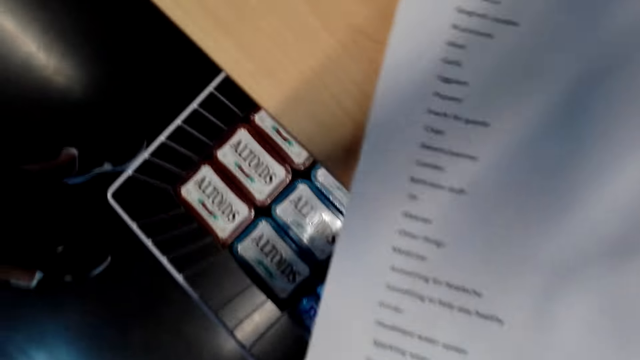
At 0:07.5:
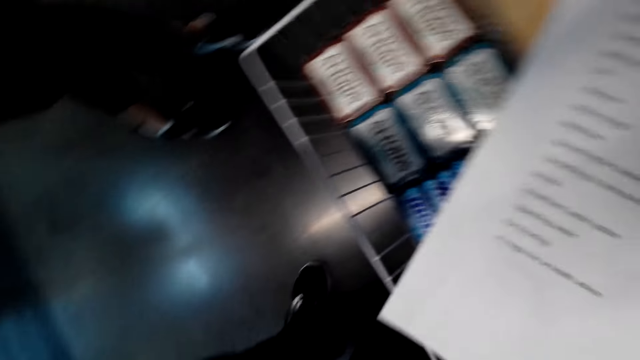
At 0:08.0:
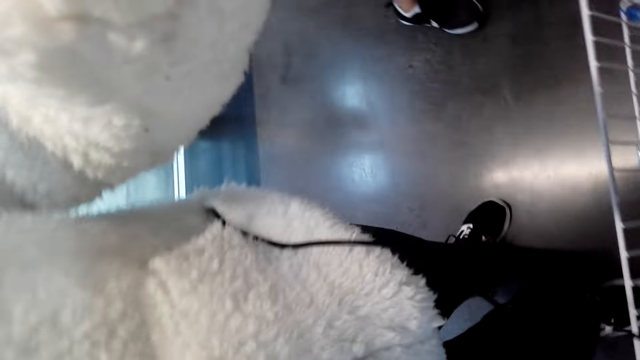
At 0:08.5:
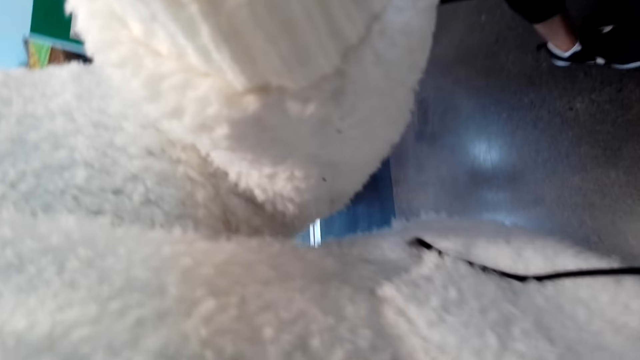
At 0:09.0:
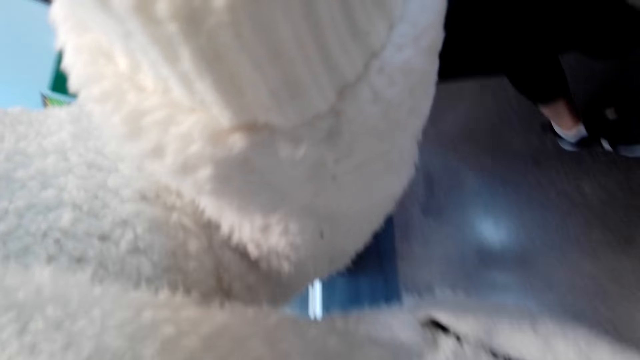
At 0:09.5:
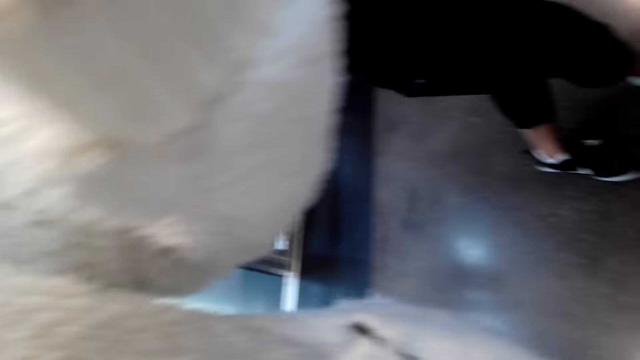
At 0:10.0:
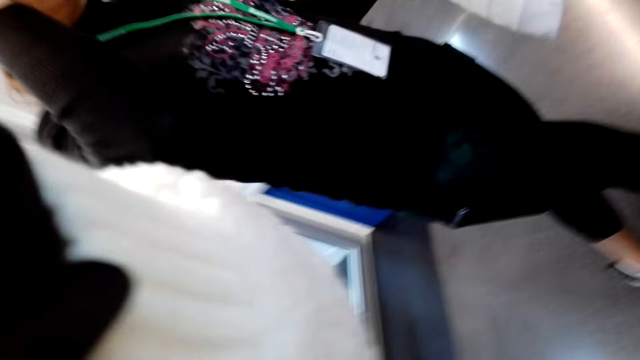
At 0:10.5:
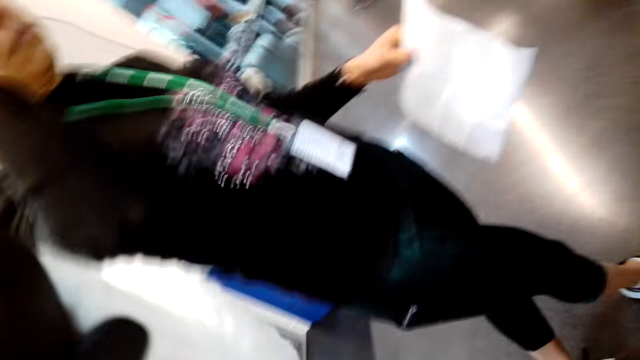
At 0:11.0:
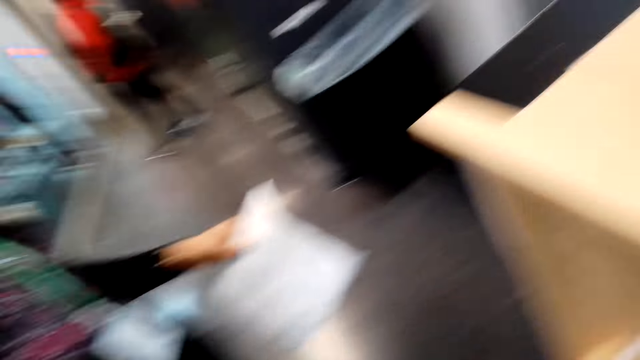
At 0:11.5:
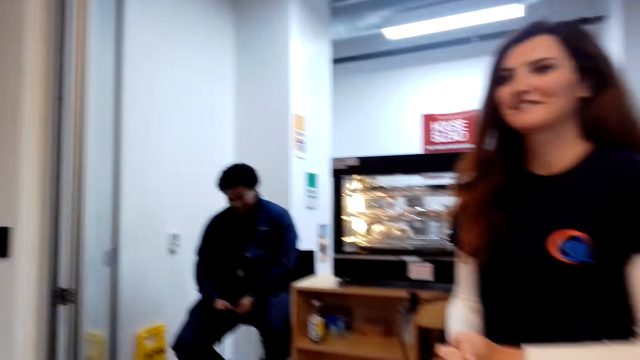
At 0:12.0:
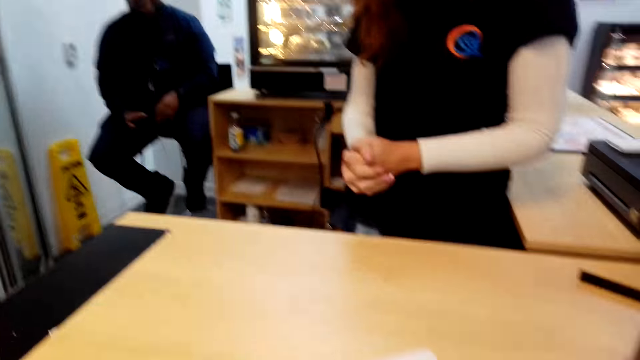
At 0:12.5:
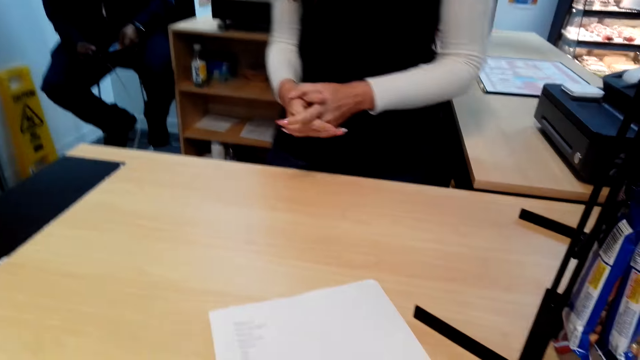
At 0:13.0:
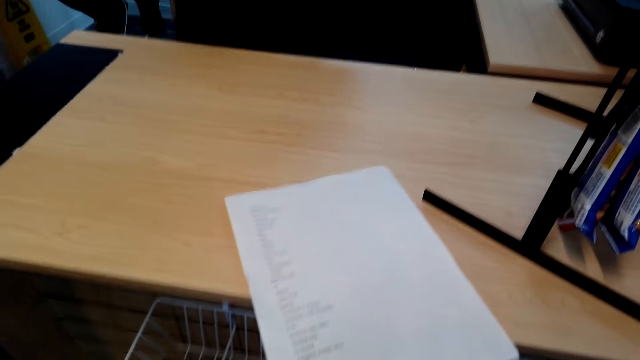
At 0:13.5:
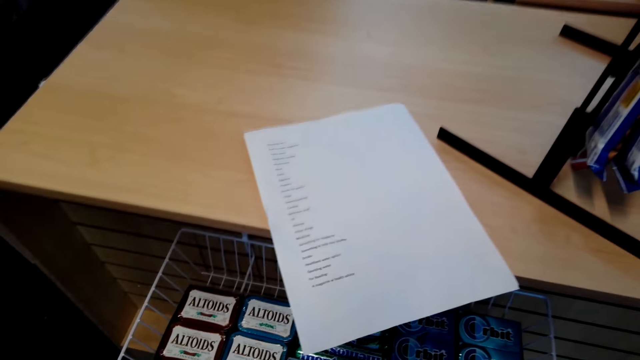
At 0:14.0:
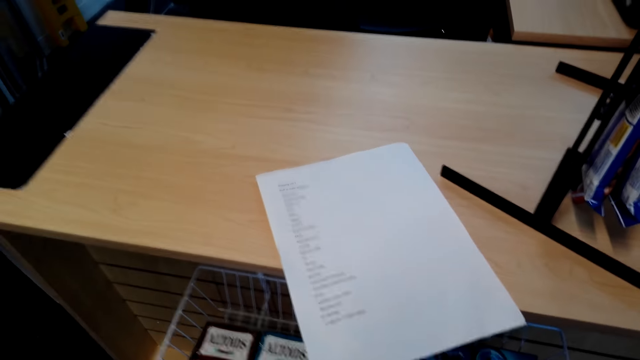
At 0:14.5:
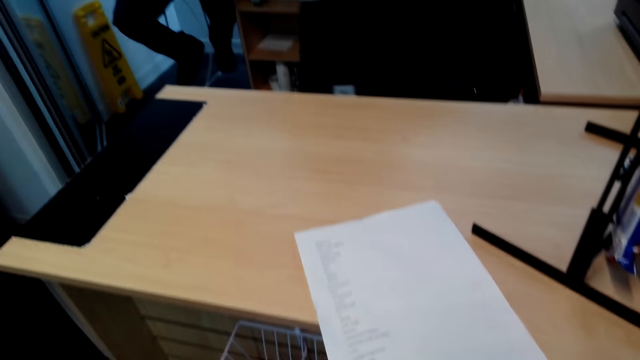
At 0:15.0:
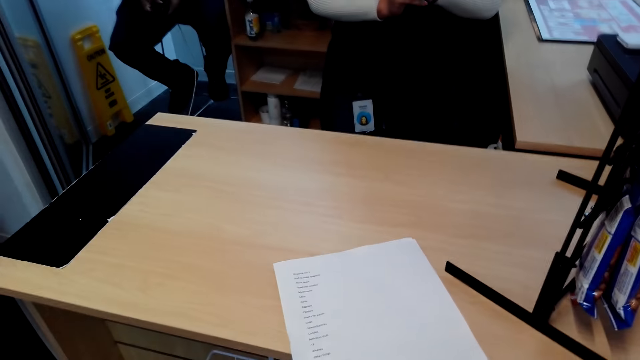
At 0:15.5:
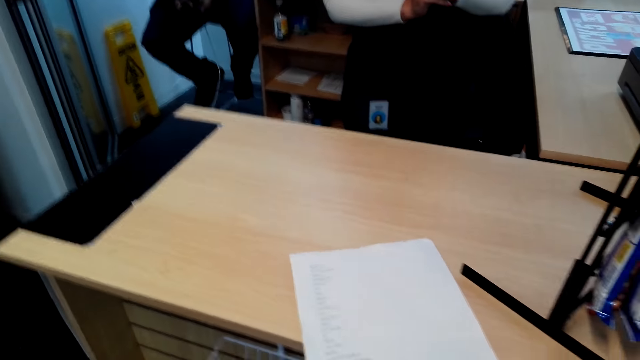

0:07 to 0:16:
A person adjusts the camera on the camera wearer's head. The camera wearer looks around in the supermarket. A man moves a hand. A lady moves around.

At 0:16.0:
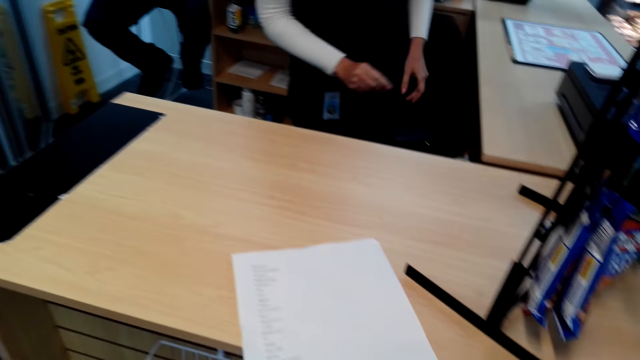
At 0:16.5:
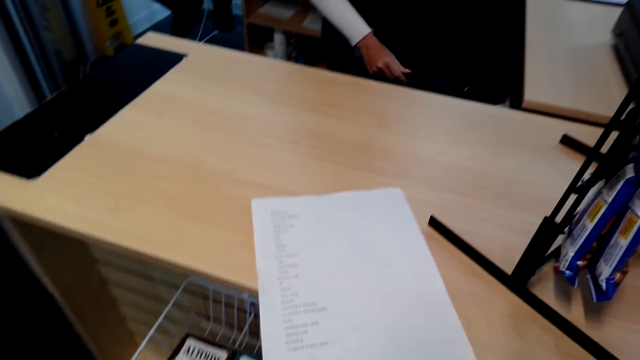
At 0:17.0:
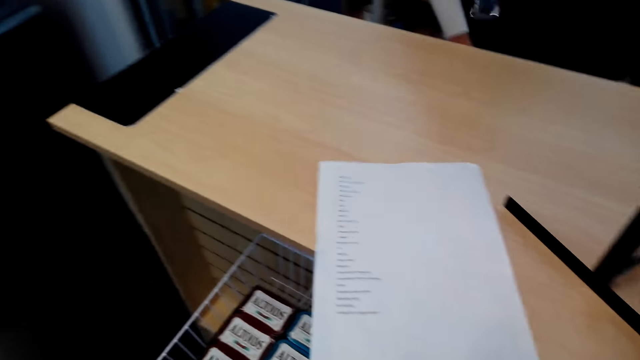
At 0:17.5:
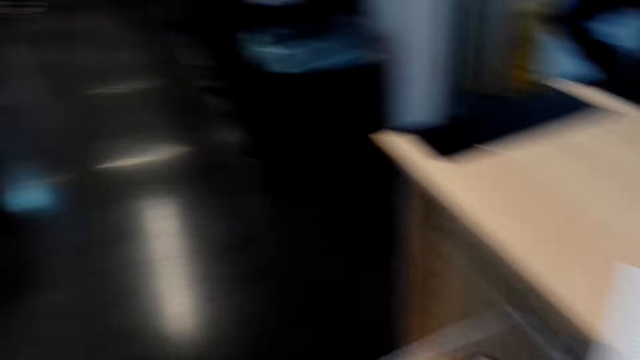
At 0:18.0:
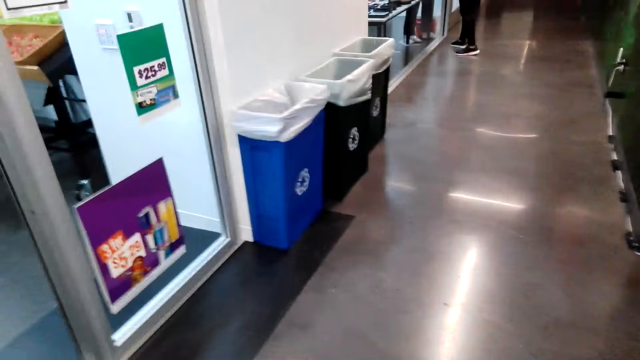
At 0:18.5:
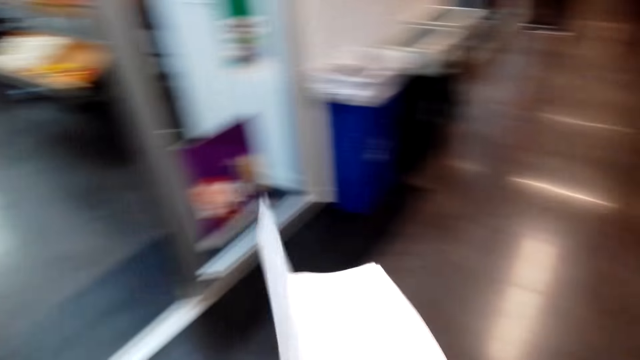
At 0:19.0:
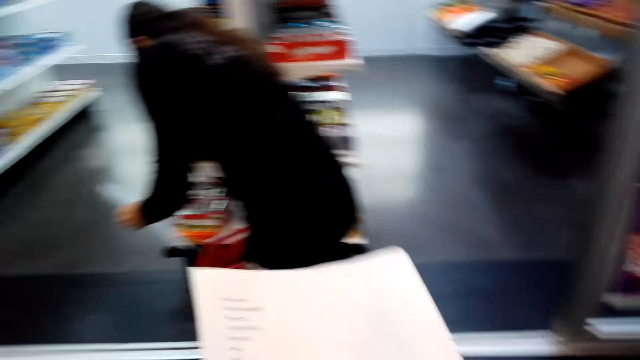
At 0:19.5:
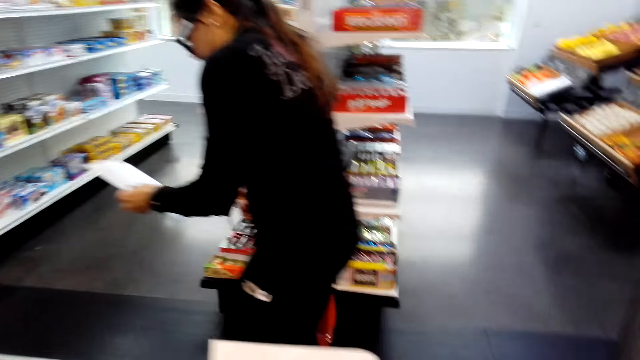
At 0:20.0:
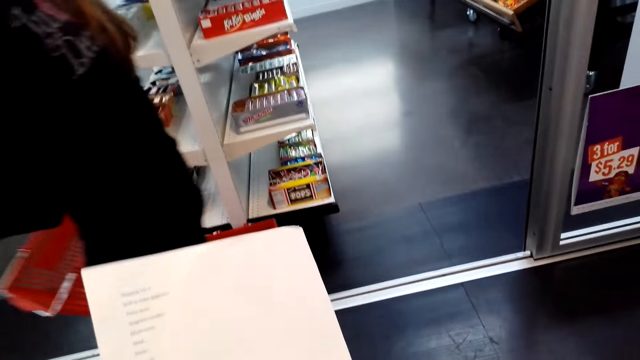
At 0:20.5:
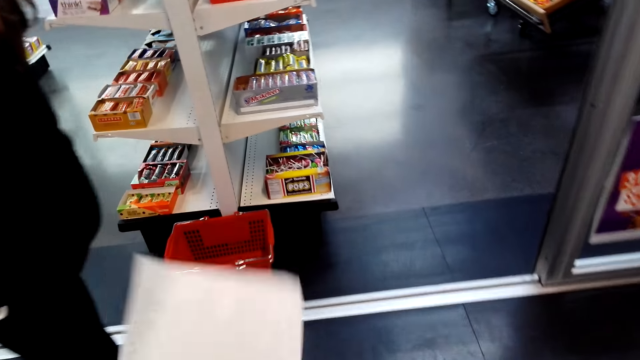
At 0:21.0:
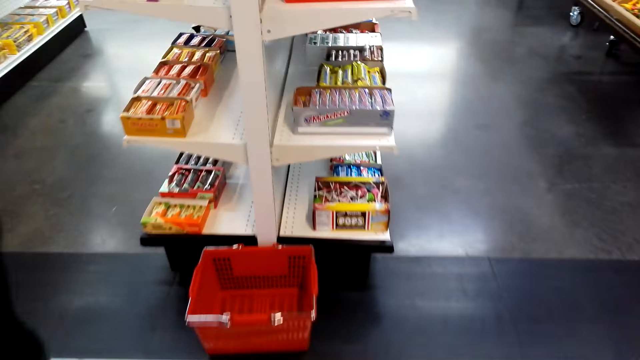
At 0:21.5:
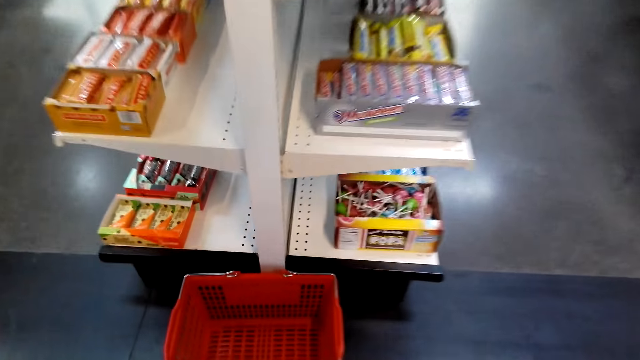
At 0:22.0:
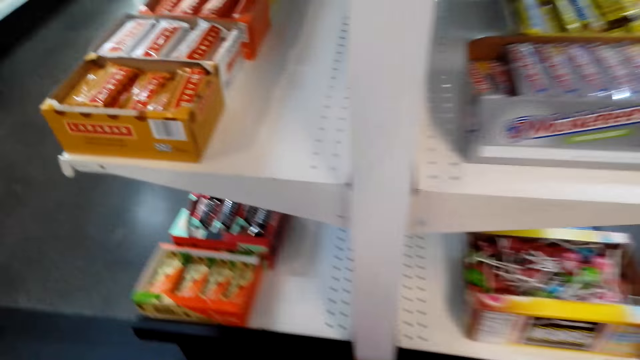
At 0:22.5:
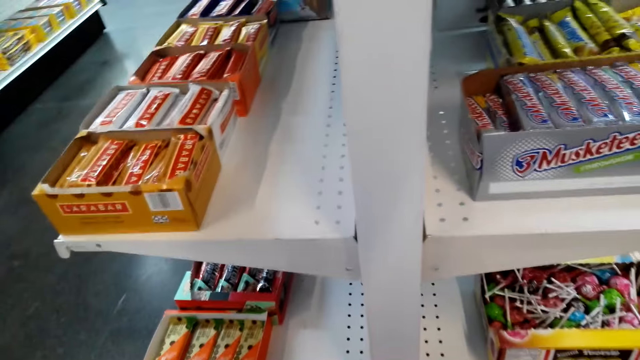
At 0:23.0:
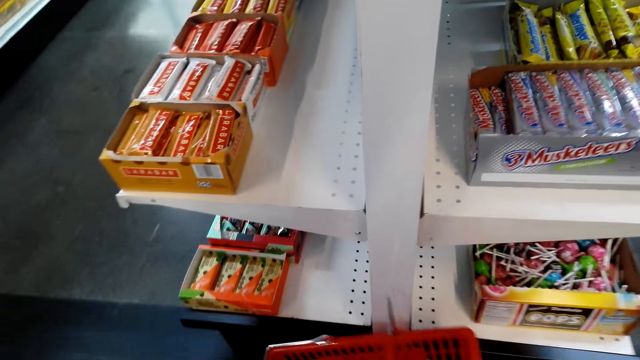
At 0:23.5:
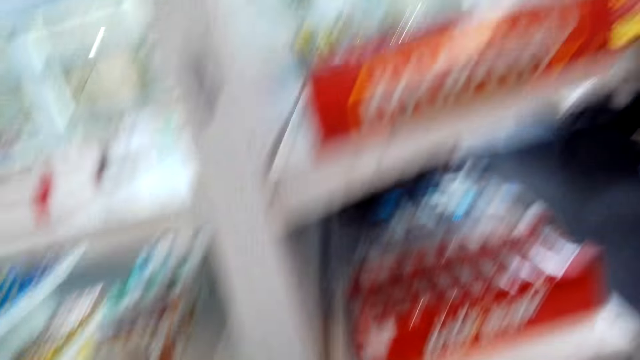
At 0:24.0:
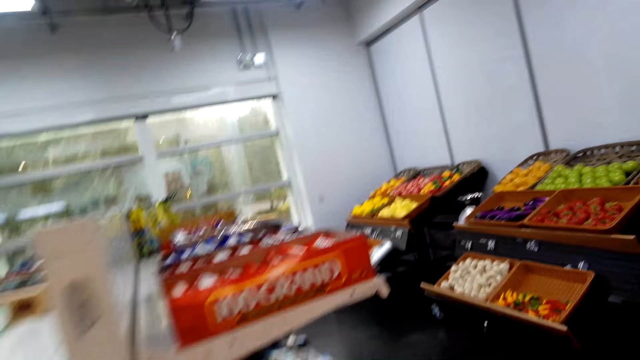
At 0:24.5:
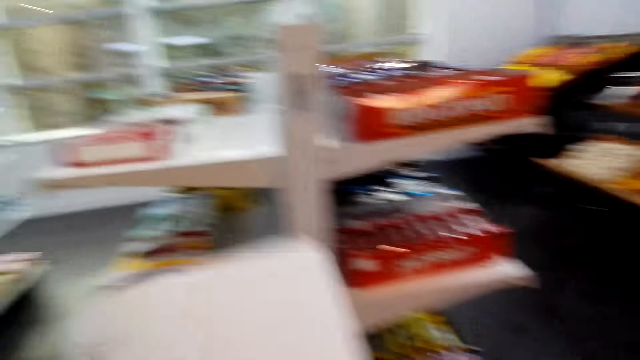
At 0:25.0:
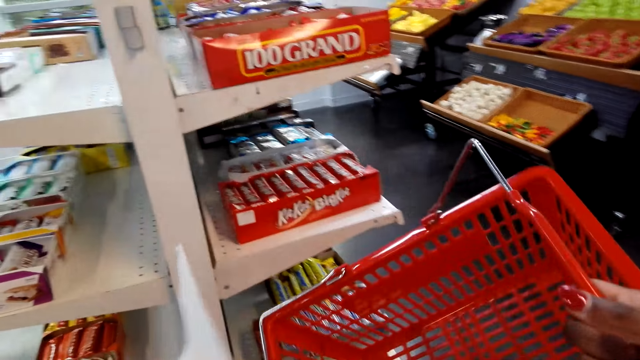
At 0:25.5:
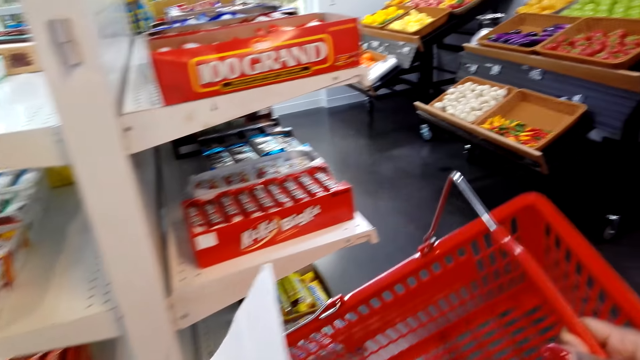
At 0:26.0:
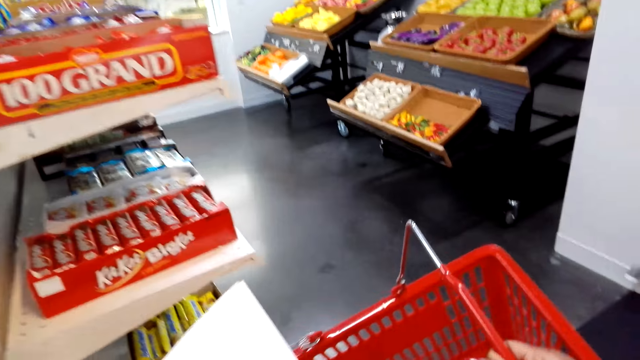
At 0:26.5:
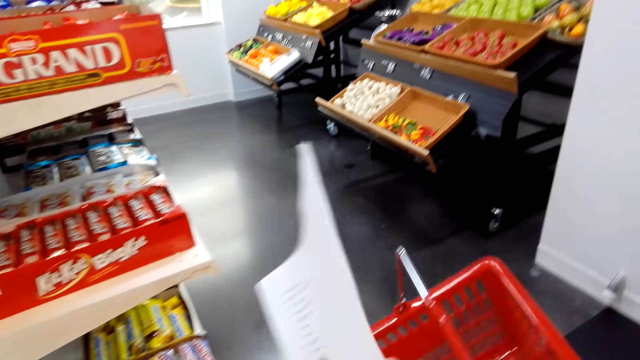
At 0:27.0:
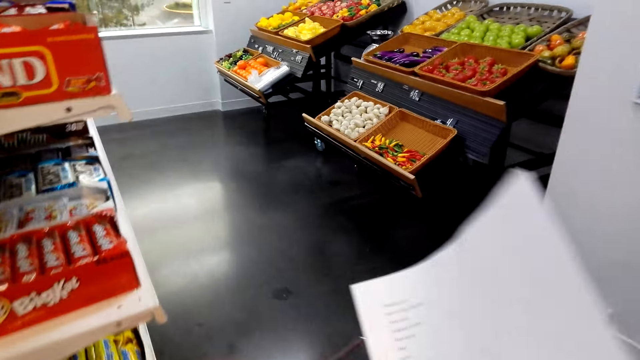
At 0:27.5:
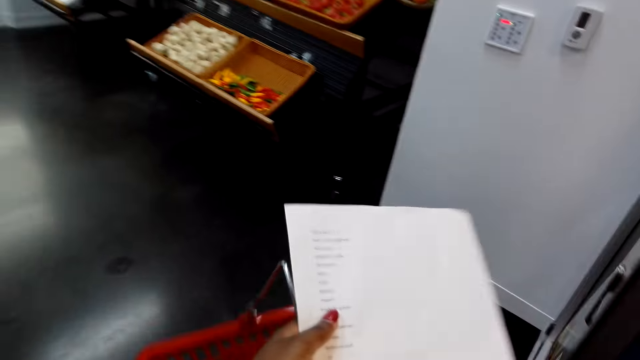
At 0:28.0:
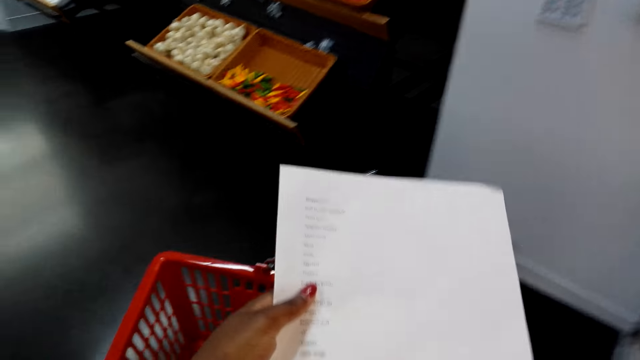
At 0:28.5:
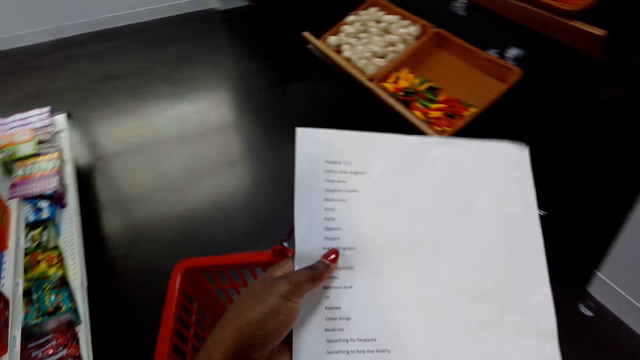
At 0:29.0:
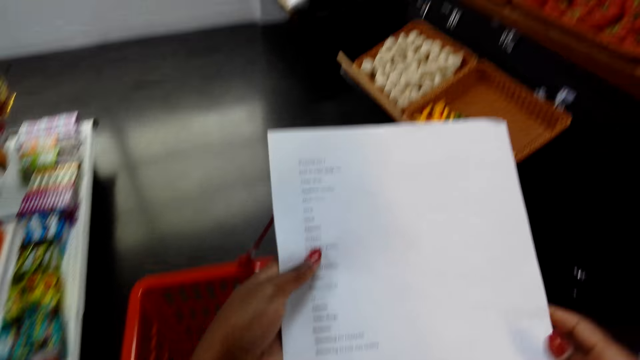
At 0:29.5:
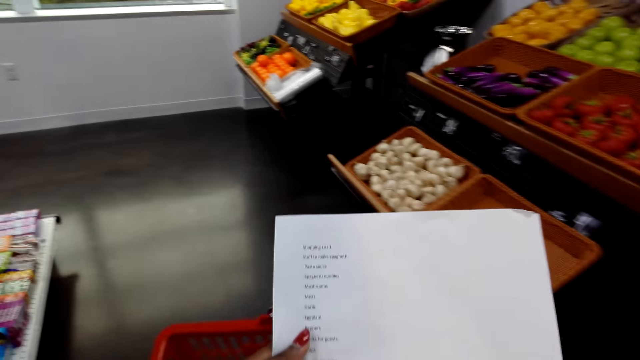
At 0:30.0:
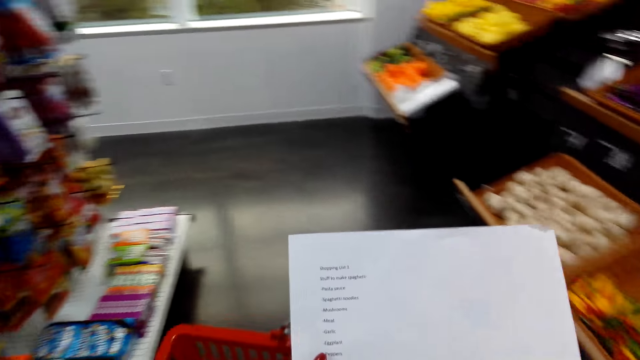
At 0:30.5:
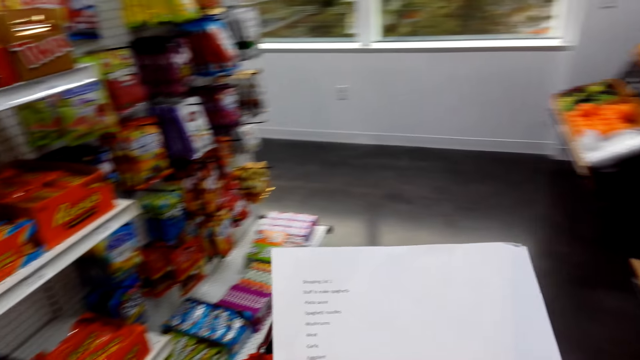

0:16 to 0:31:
A lady talks to the camera wearer and unfolds her hand. The camera wearer picks up a list paper. They adjust the list paper. Another lady looks at the paper and picks up a shopping basket. The camera wearer walks around in the supermarket. They move their hand. They pick up a basket. They adjust the basket. They lift the basket. They walk around in the supermarket.
